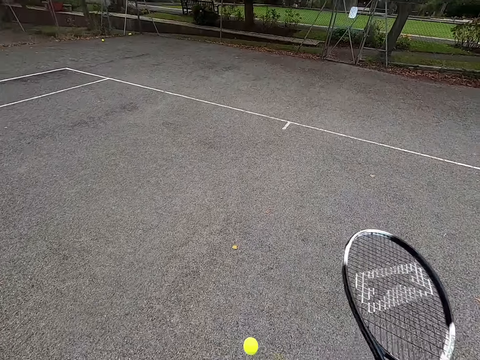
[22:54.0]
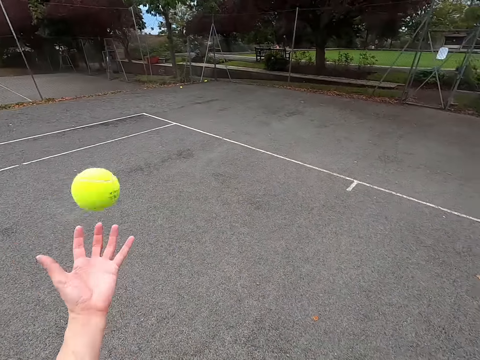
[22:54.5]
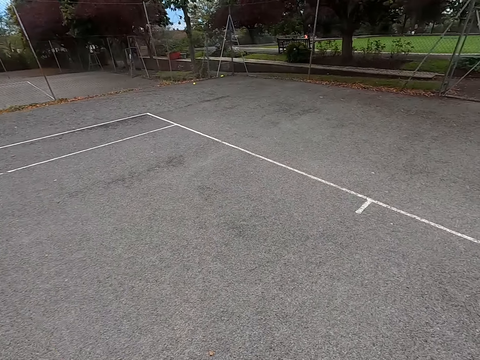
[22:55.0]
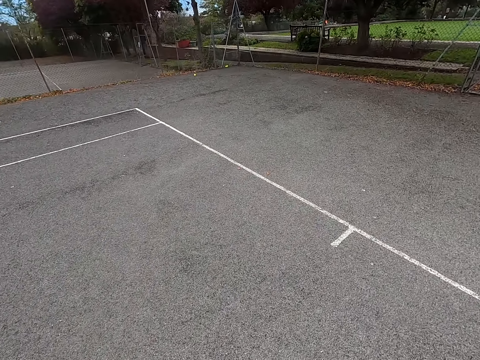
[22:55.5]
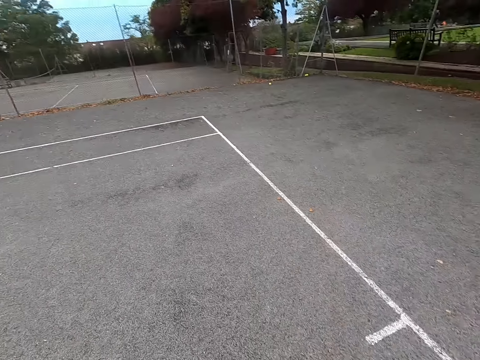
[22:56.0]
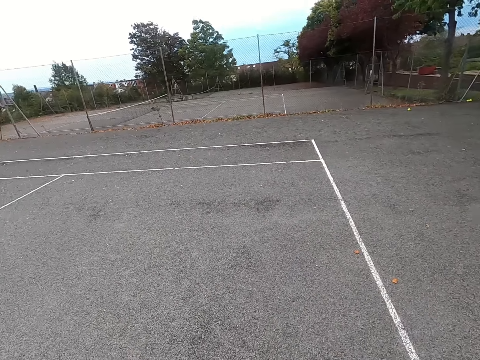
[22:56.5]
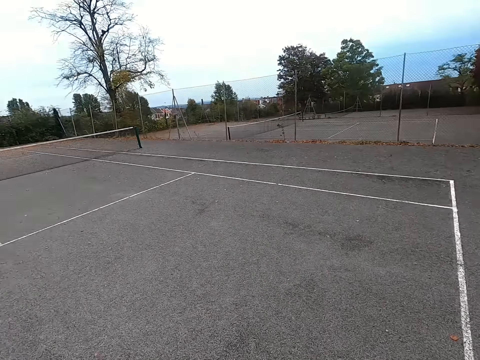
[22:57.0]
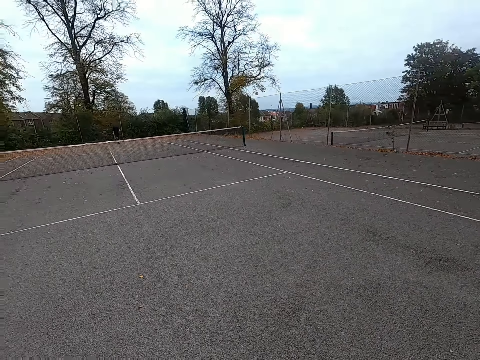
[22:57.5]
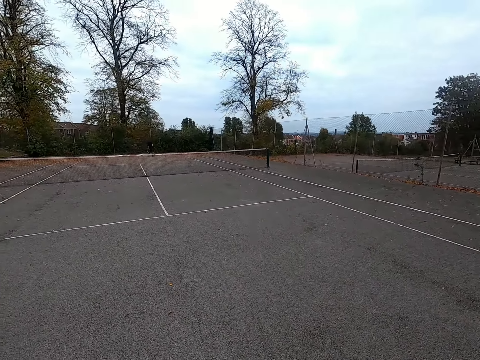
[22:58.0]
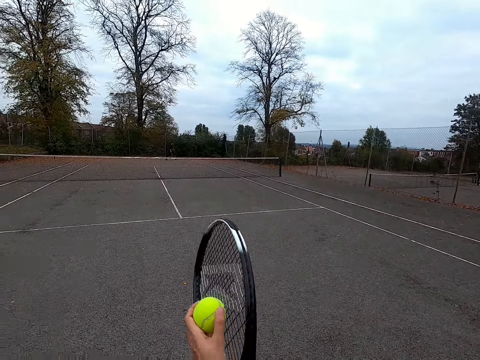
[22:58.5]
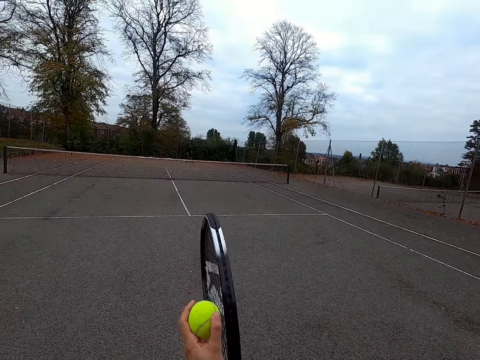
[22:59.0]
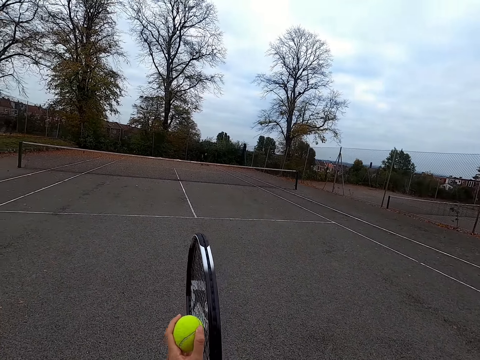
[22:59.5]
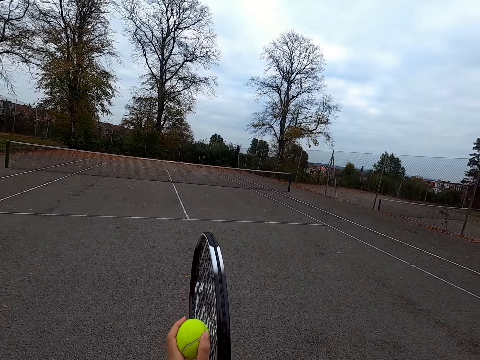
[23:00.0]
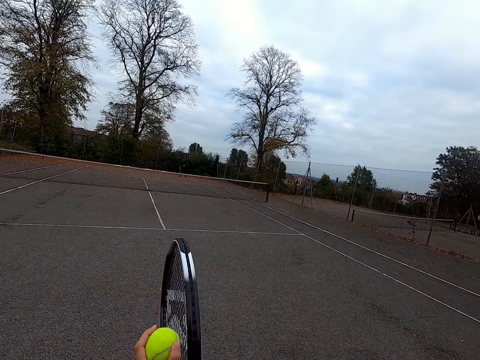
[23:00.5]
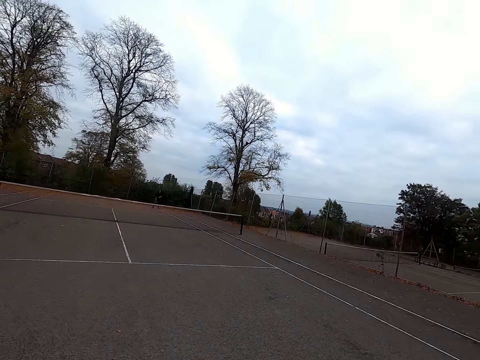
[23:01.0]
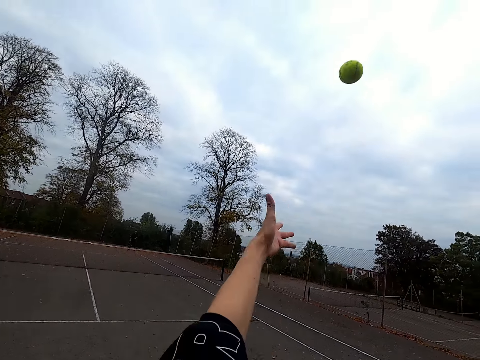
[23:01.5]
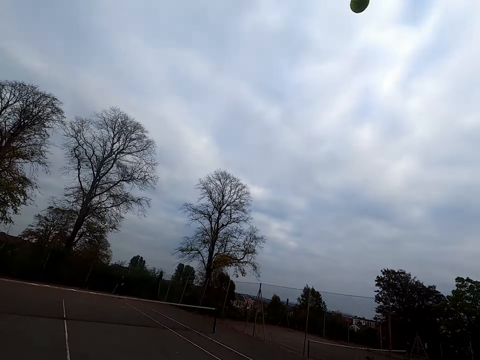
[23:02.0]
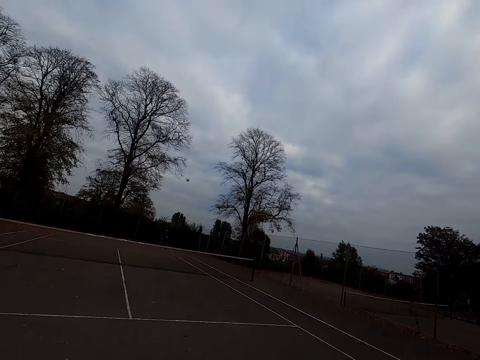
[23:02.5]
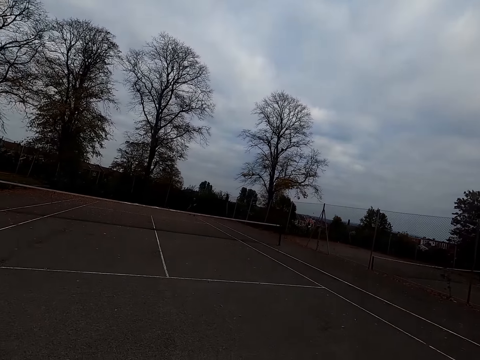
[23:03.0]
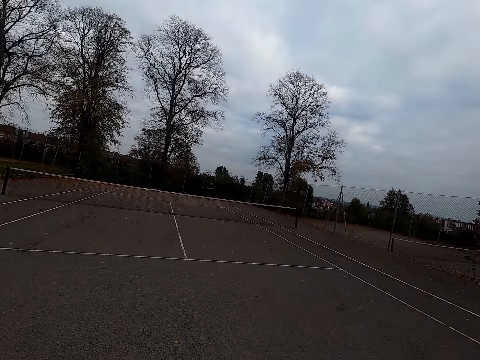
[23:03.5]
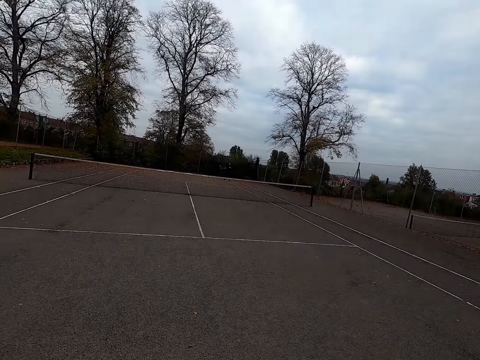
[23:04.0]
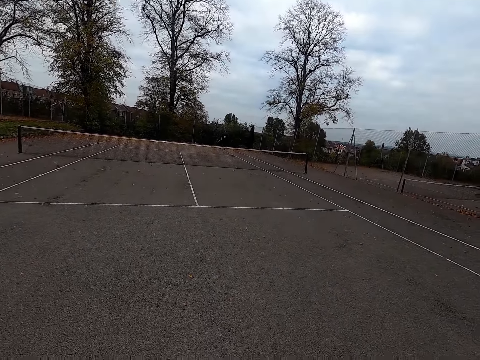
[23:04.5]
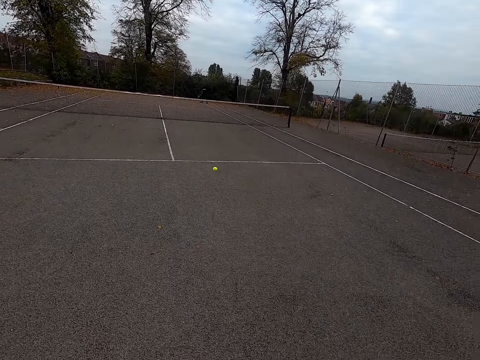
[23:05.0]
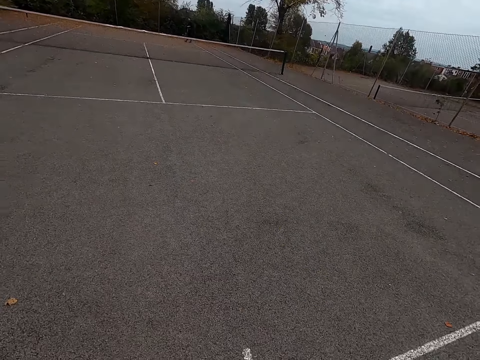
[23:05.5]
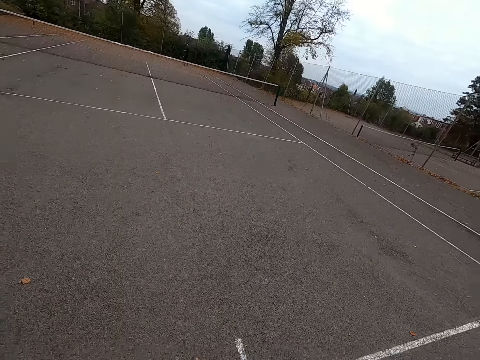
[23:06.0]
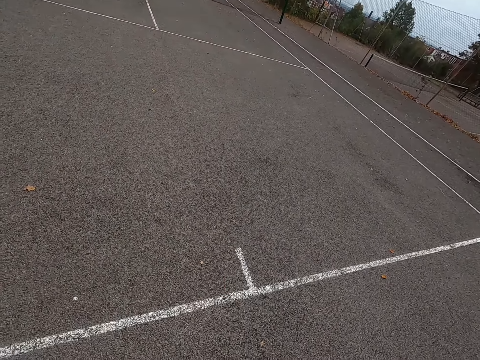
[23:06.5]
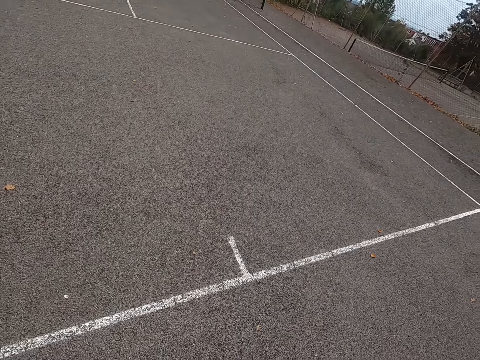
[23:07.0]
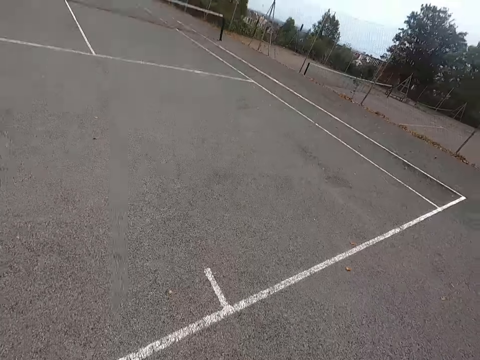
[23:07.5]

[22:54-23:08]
The camera wearer holds a ball and walks around the court. They hold the ball on the racket. They throw the ball. They hit the ball with a racket. They walk around the tennis court.

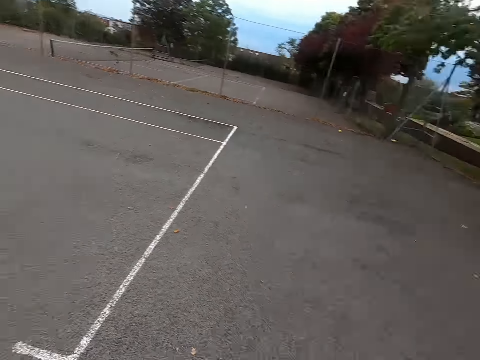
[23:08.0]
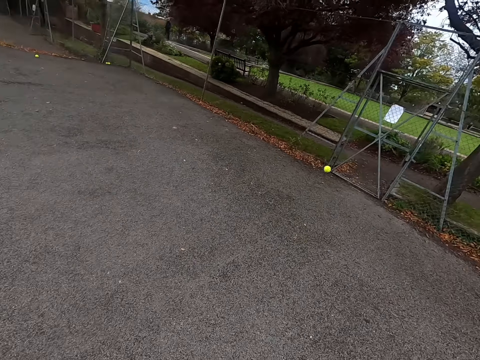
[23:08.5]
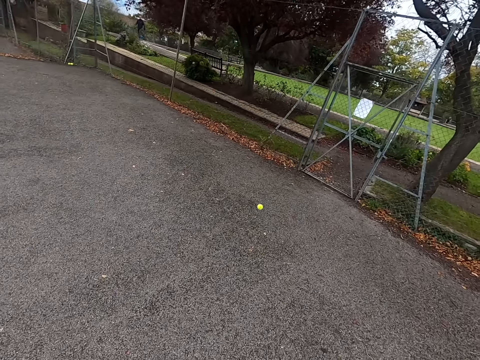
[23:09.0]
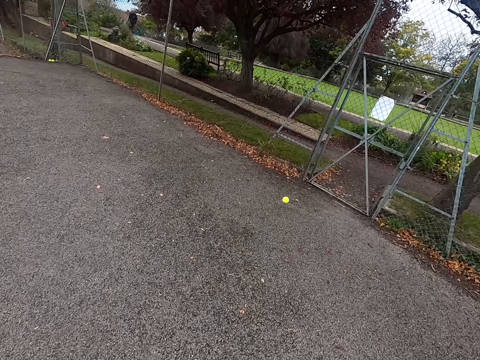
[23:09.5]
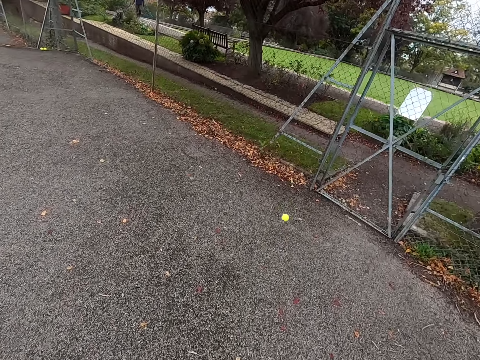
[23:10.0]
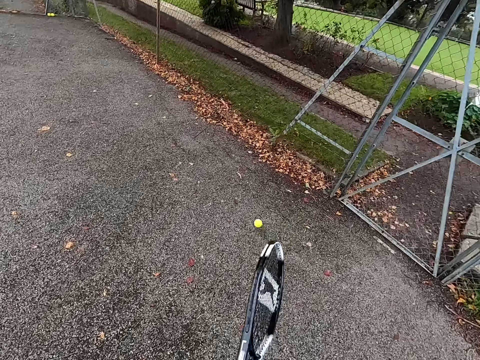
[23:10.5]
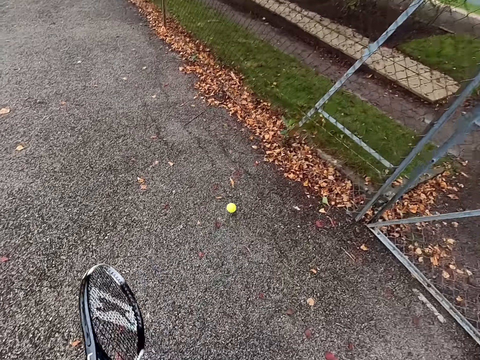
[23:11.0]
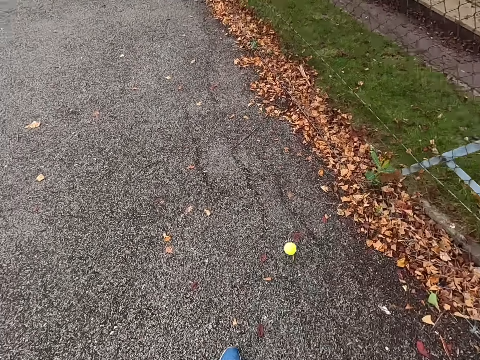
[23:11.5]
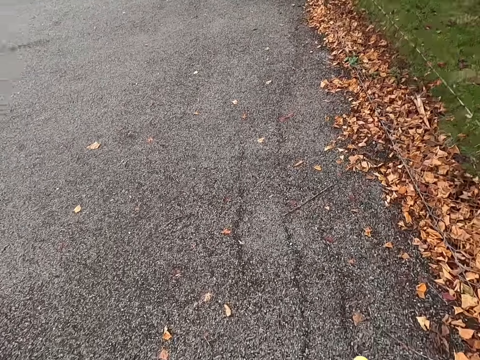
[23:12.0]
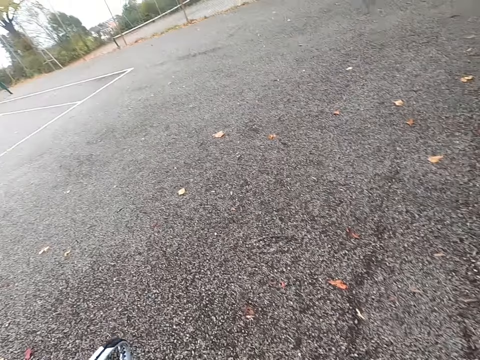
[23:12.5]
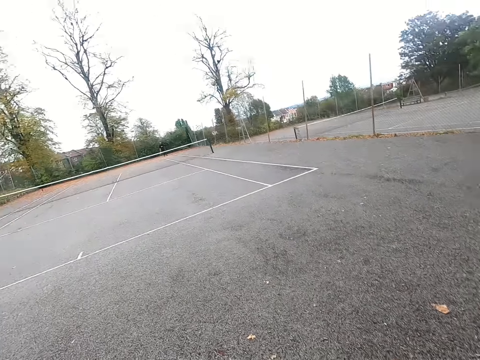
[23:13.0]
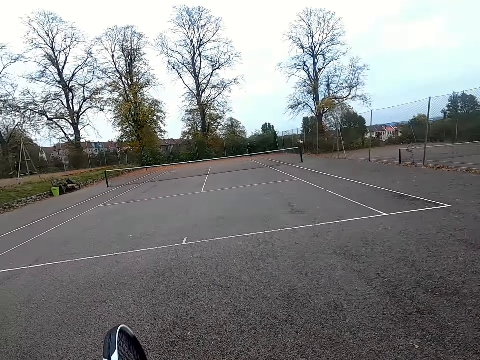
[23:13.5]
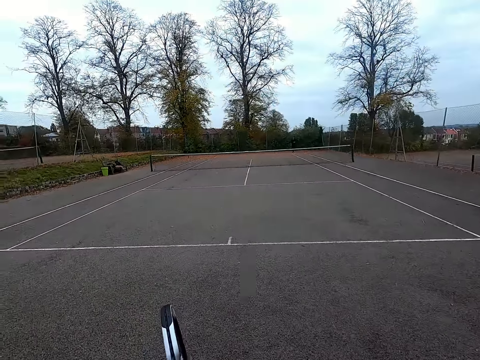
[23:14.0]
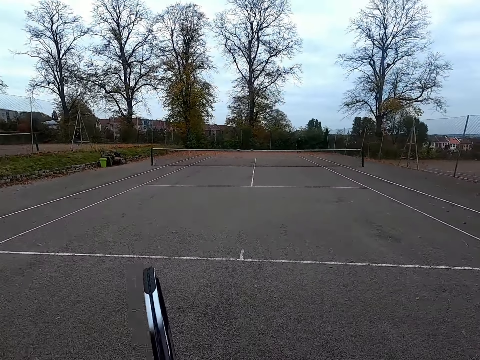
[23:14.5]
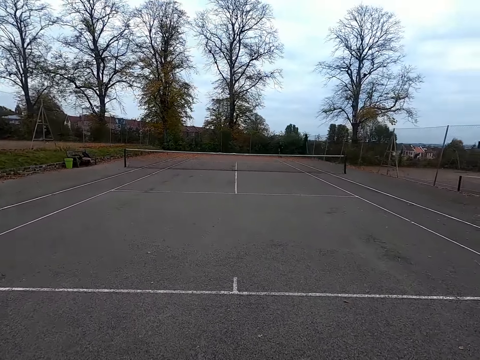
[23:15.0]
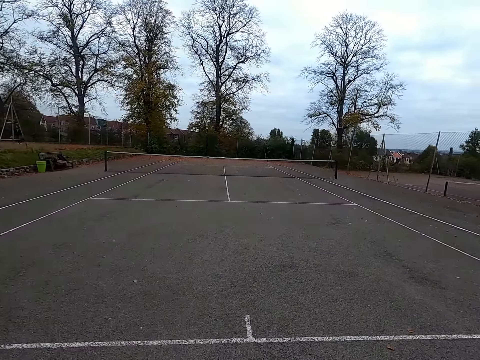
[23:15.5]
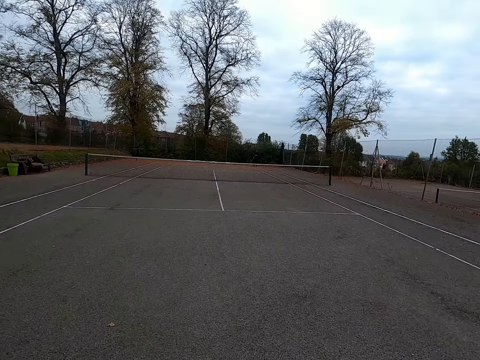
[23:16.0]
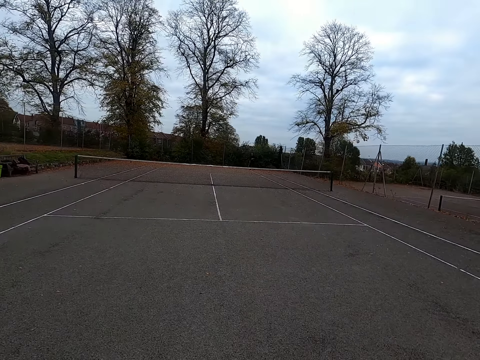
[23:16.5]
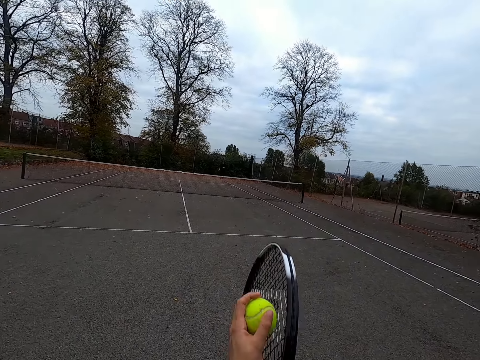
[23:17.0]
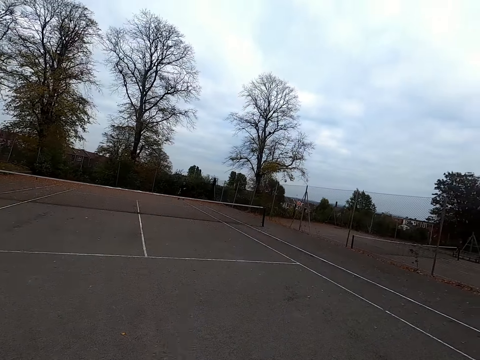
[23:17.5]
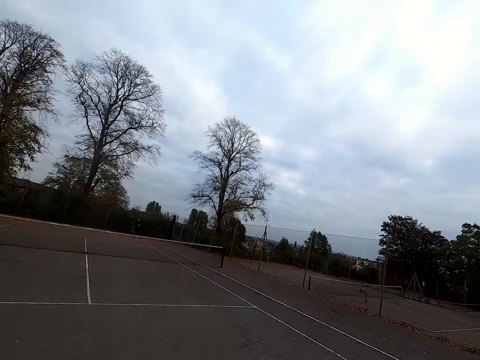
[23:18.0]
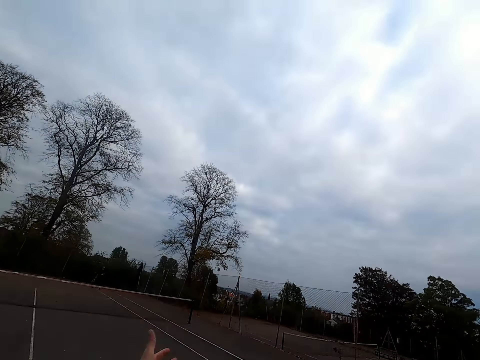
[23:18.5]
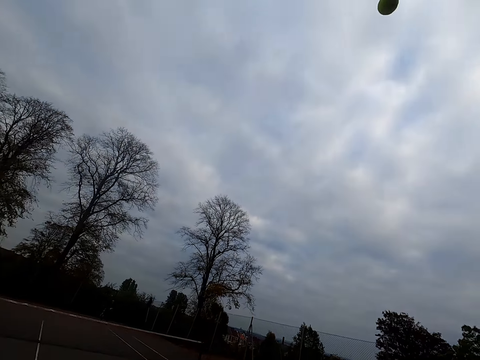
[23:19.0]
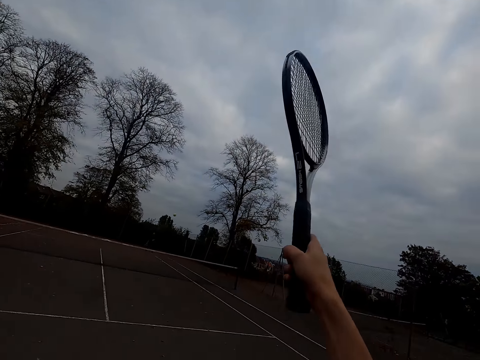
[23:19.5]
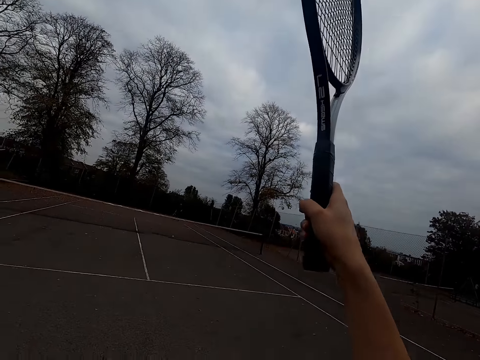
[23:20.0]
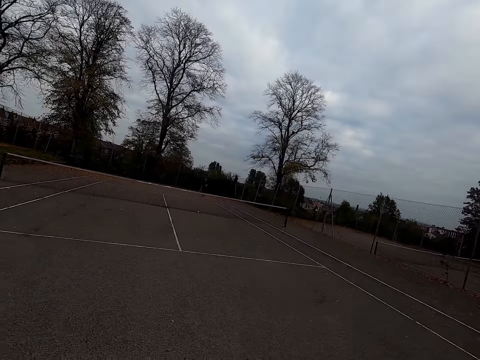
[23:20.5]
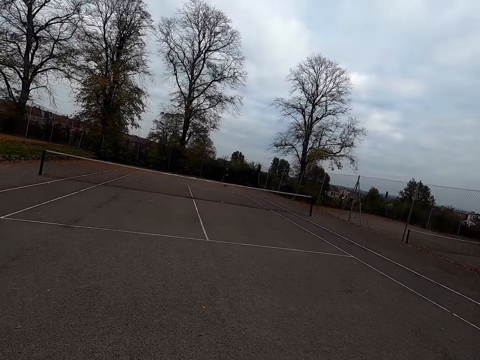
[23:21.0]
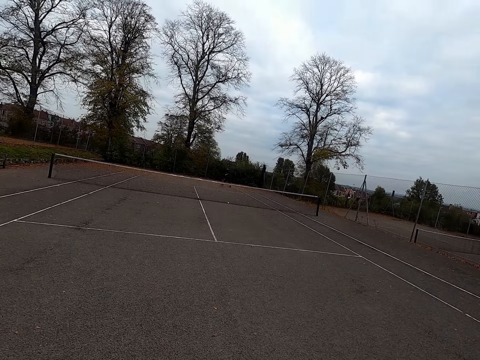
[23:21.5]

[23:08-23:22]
The camera wearer walks toward the ball. They pick up the ball next to the fence. They walk around the tennis court. They put the ball on the racket. They throw the ball. They hit the ball with a racket.
